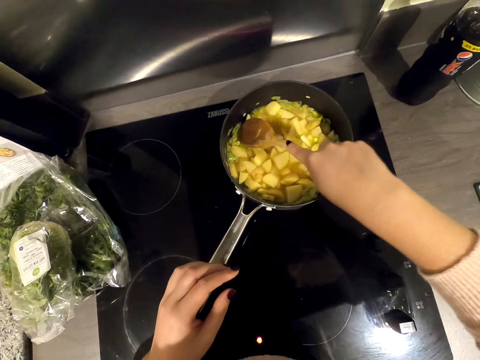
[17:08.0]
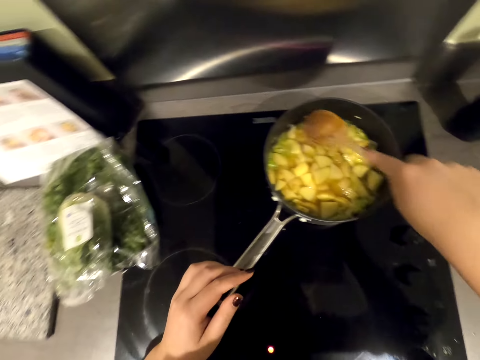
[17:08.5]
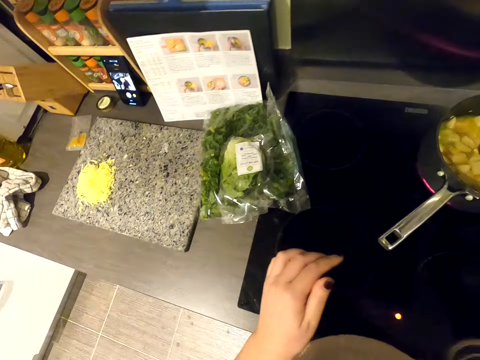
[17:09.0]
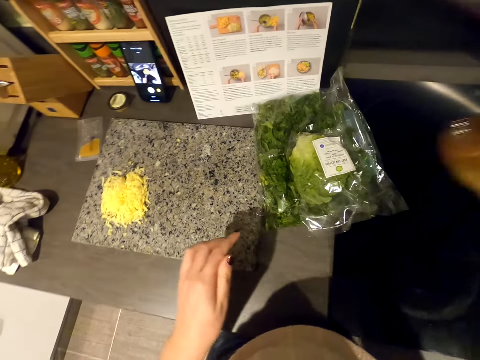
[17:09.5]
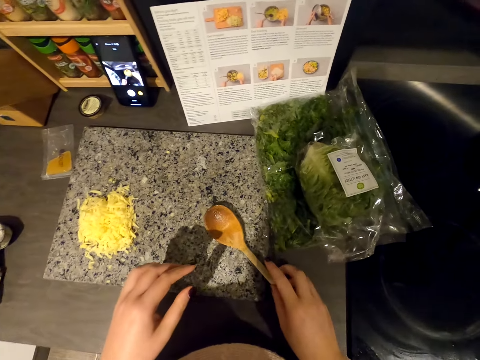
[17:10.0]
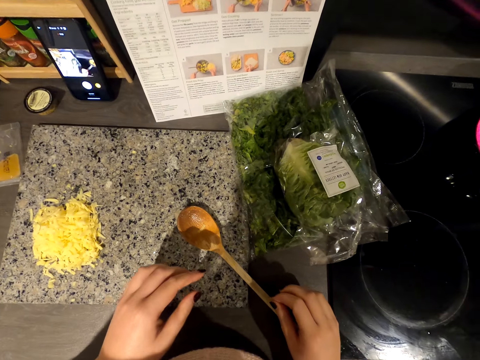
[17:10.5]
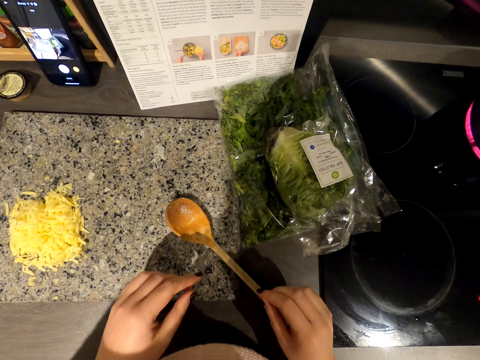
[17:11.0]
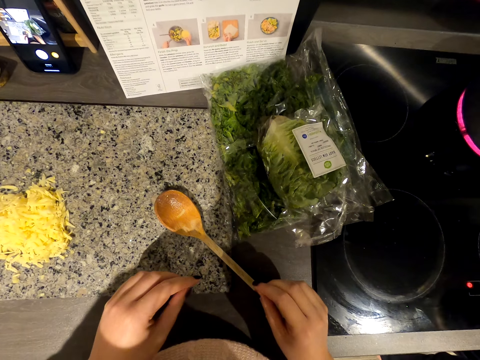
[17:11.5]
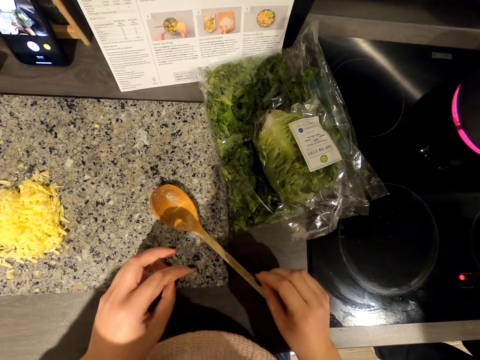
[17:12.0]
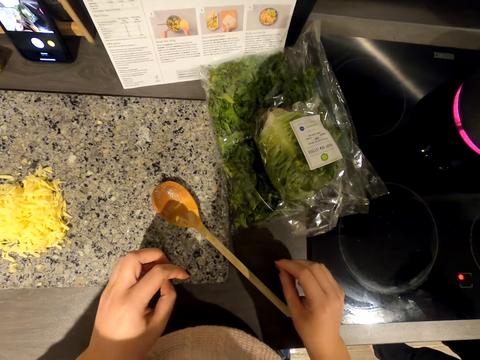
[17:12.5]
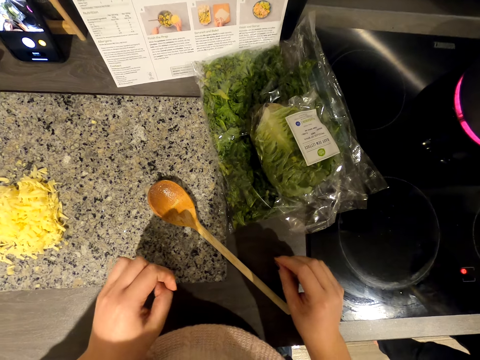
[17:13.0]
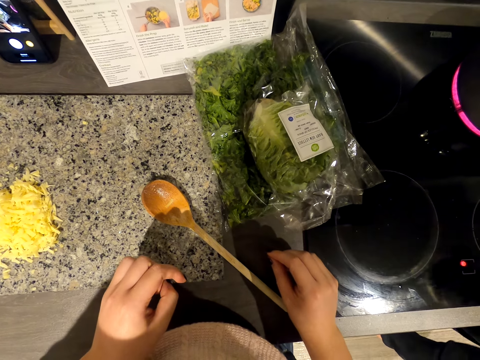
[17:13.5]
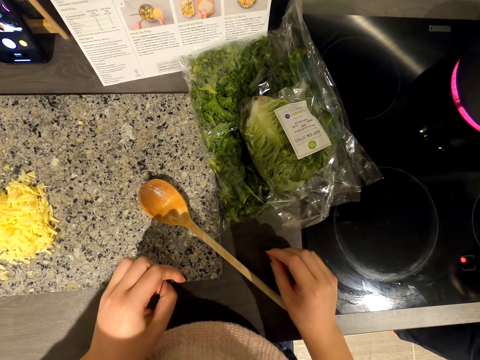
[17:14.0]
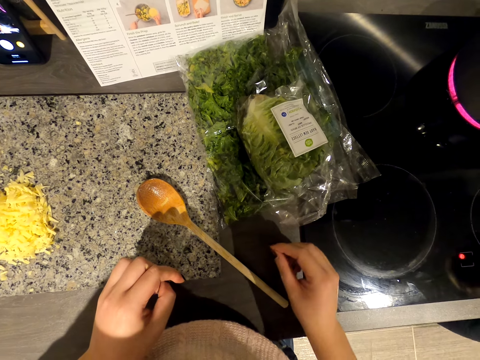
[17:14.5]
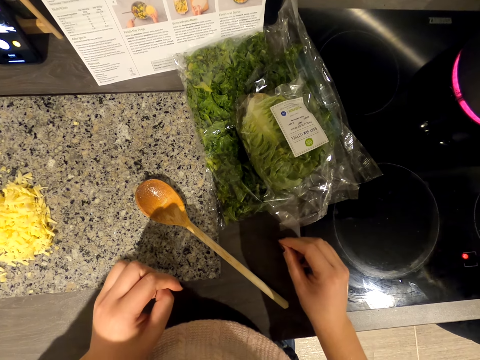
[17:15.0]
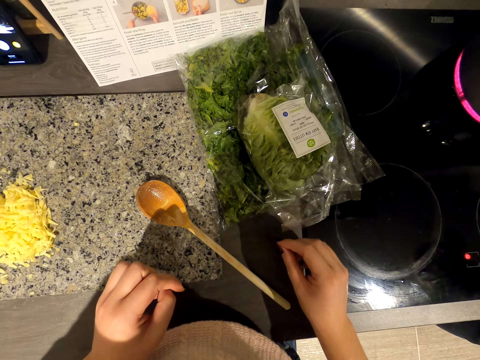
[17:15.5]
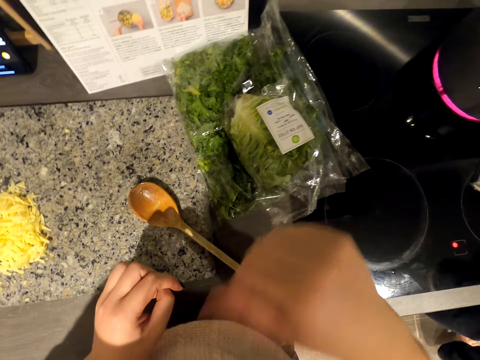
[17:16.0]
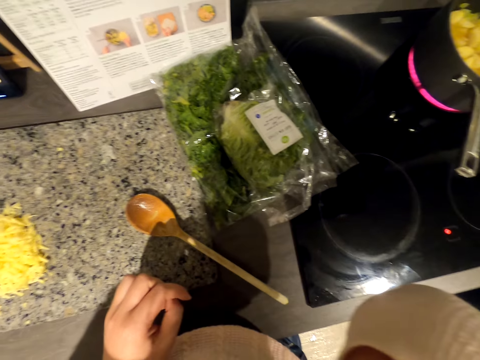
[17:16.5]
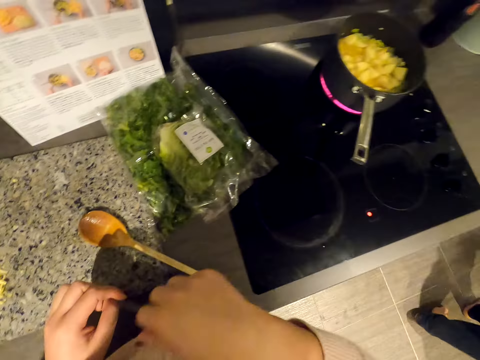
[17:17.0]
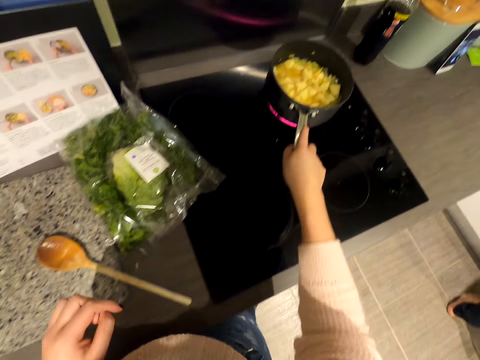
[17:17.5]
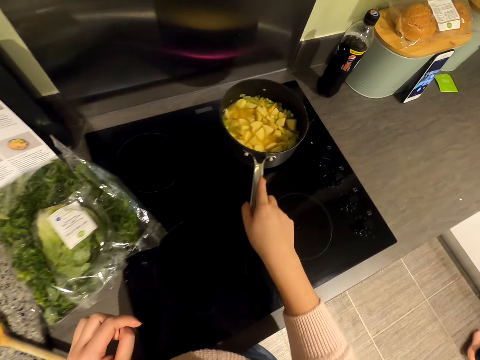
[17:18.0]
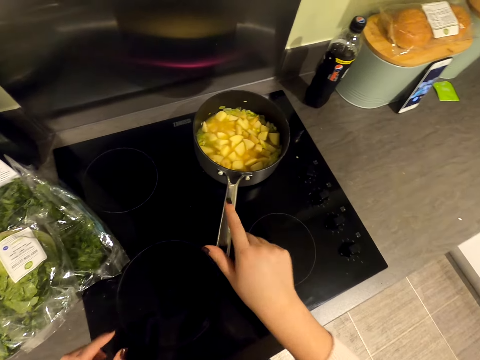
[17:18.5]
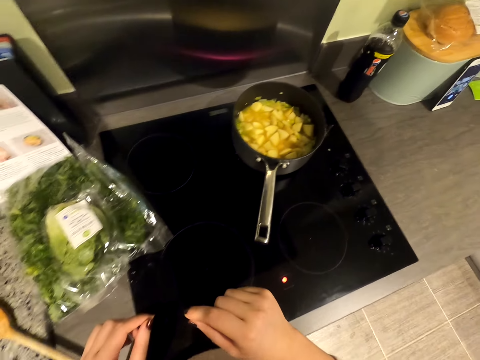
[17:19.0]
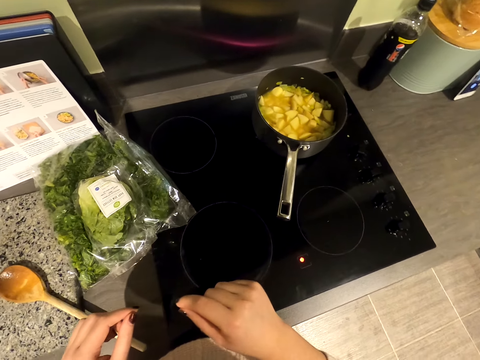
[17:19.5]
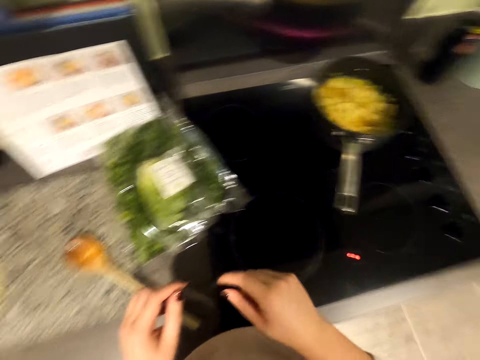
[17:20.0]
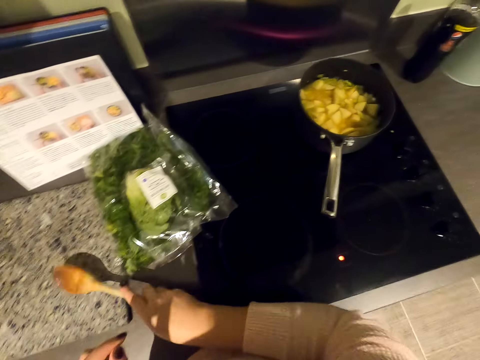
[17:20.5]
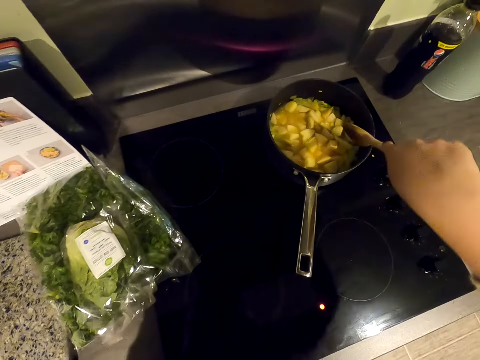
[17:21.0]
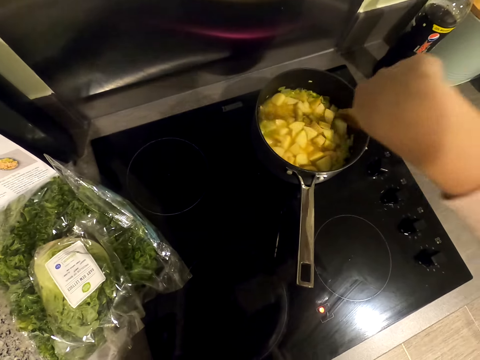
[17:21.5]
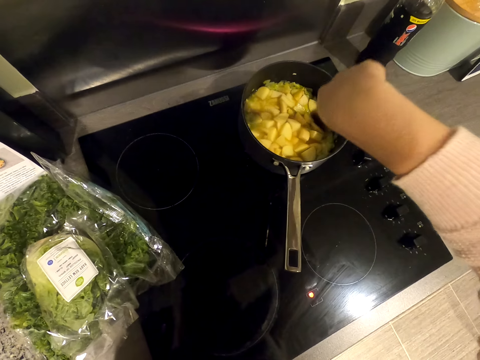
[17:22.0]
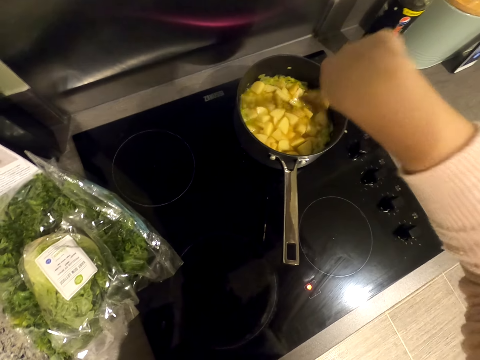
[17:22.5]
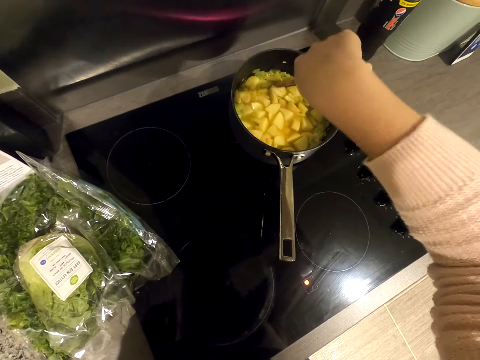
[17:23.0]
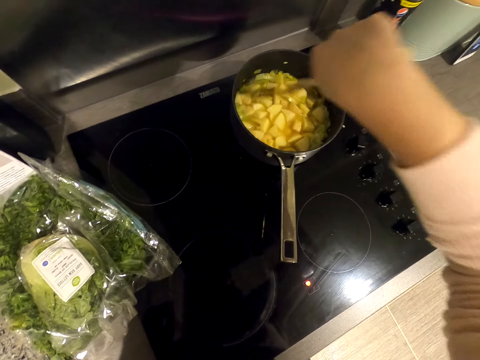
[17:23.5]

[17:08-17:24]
The camera wearer shakes the cooking stick. They put the cooking stick on the chopping board. They read the ingredients. They move the fingers. They rub the nose. They lift the right hand. A person walks in the kitchen. The camera wearer holds the cooking pan. They look at the food. They pick up the cooking stick. They stir the food in the cooking pot.

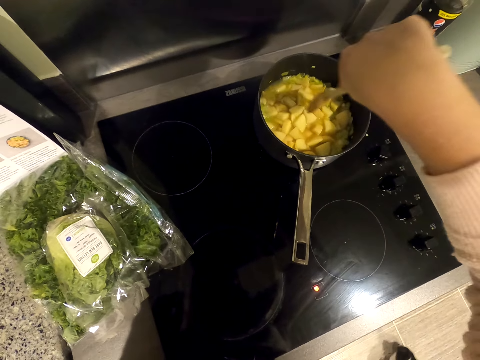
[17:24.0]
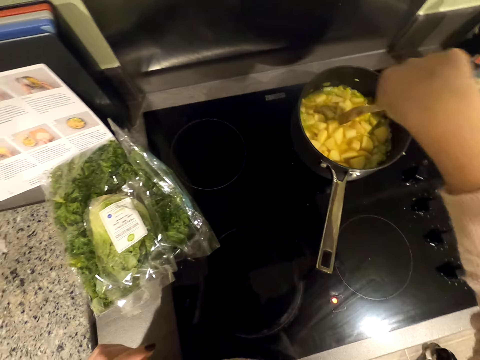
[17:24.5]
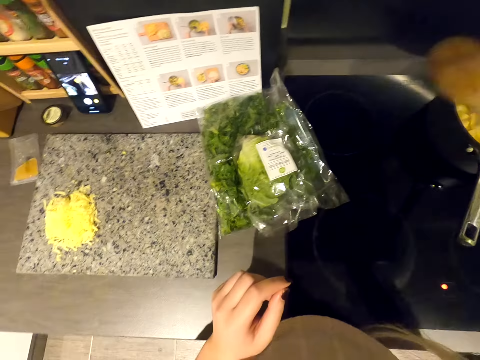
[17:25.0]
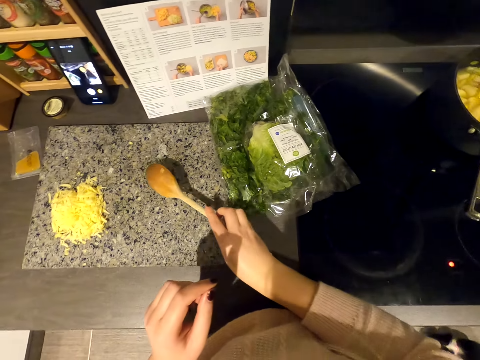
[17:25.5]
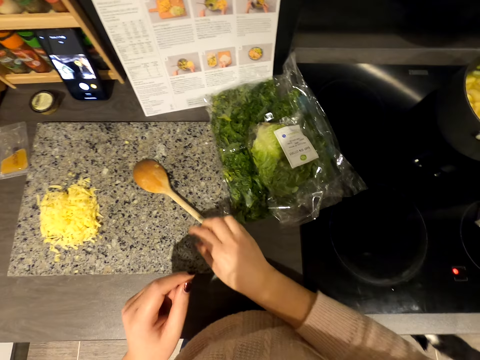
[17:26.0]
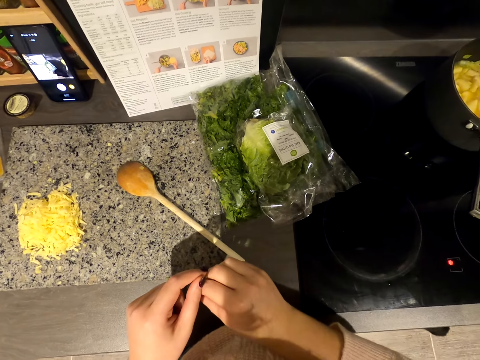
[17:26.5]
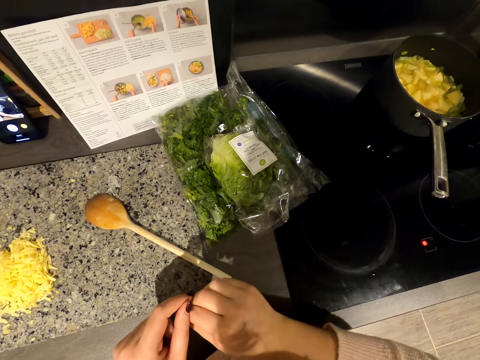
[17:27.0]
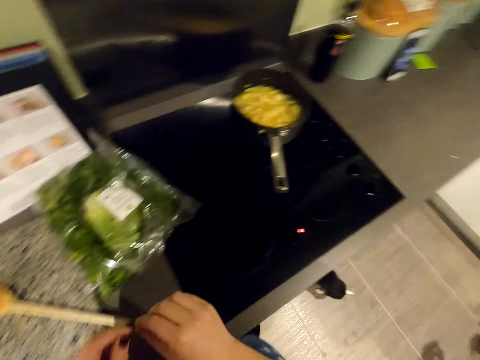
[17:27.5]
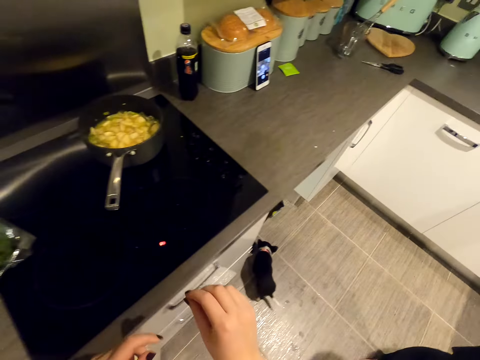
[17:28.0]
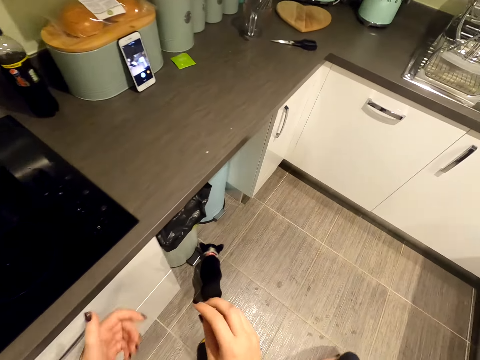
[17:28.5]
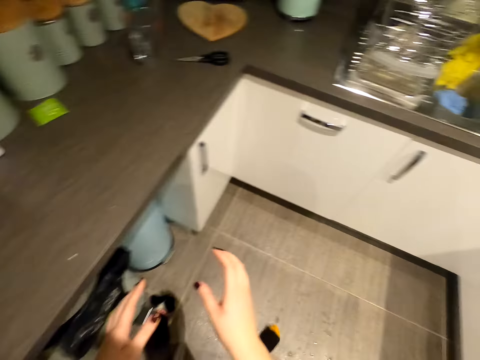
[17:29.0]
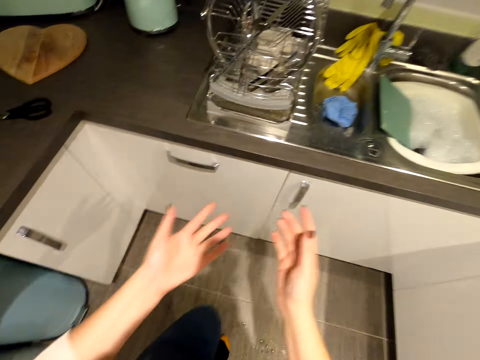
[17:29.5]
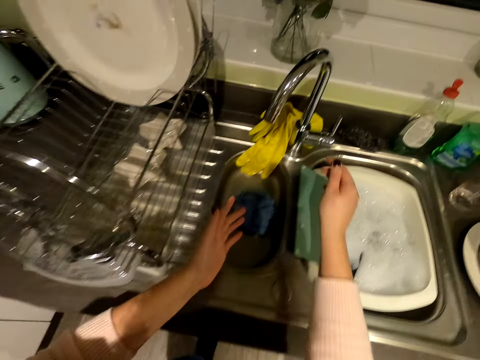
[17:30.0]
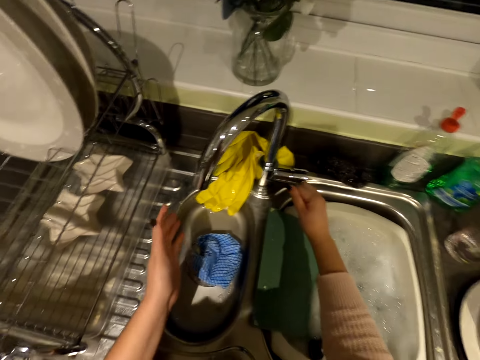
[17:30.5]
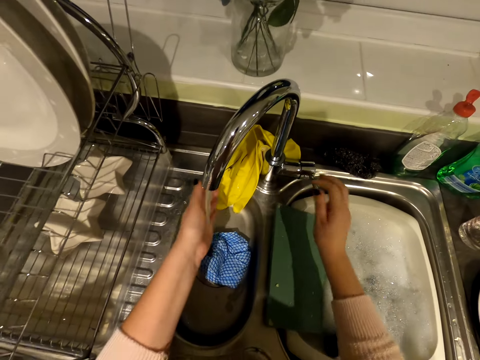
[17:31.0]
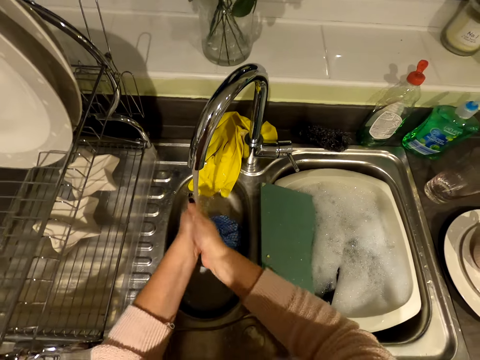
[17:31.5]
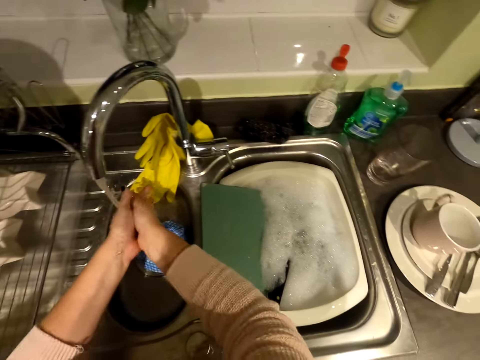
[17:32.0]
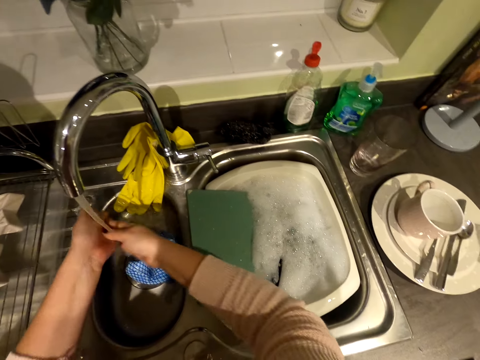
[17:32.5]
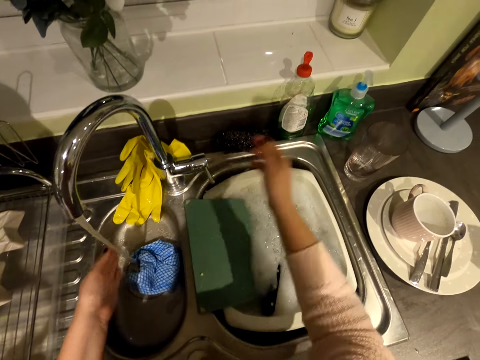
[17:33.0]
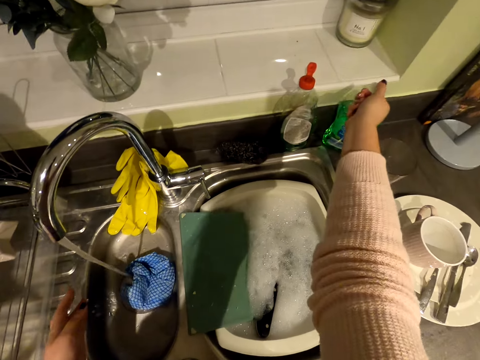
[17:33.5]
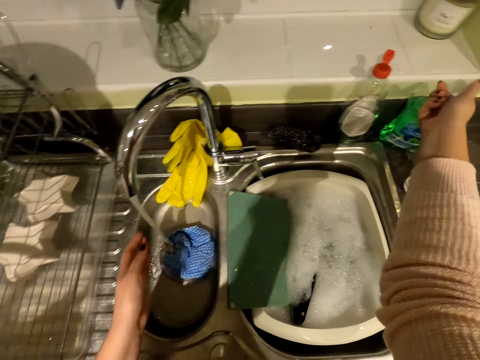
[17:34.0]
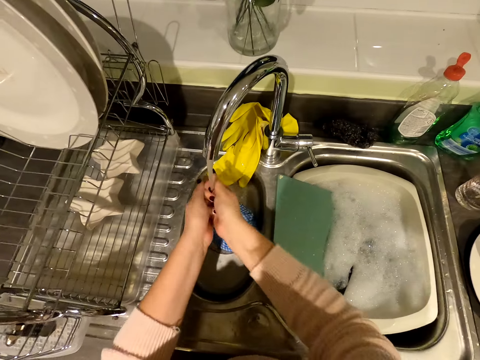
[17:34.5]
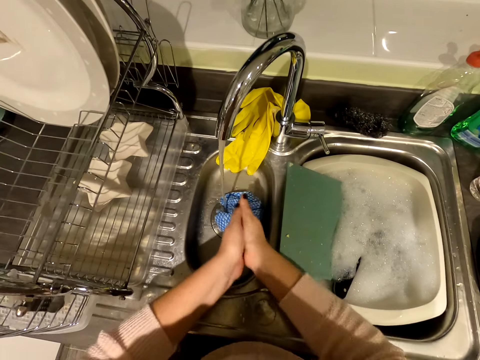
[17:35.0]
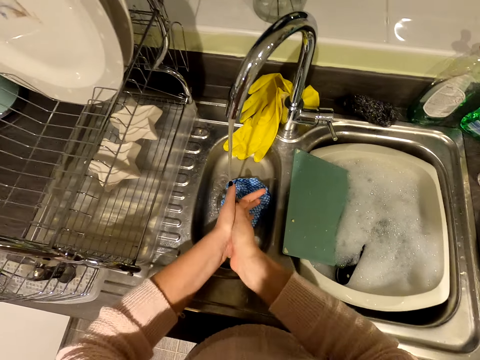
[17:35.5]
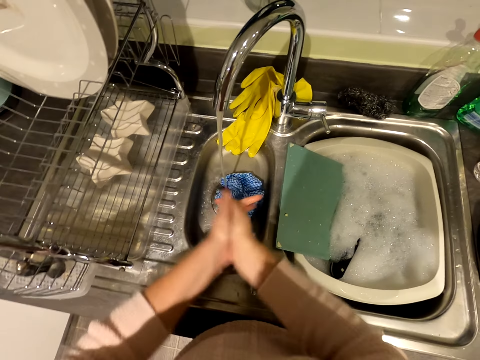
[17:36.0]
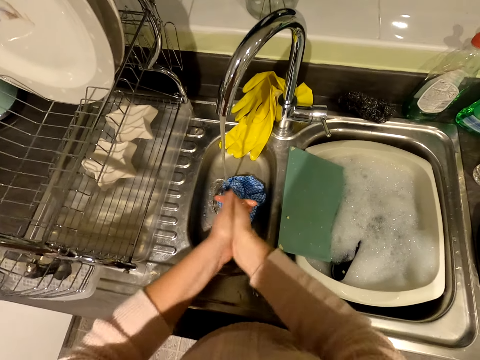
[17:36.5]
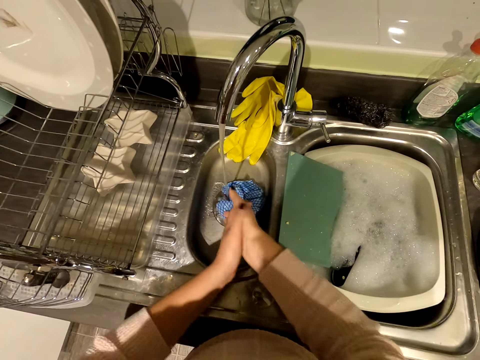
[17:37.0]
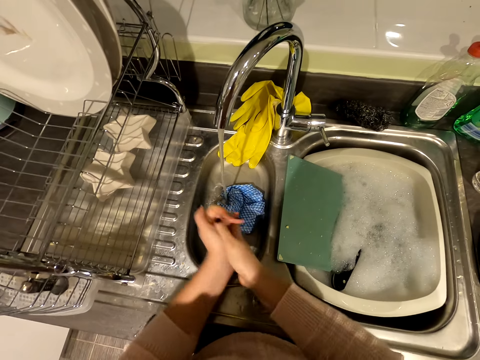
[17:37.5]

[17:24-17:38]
The camera wearer puts the cooking stick on the chopping board. They walk towards the sink. They open the water tap. They wash the hands. They press soap in the hand. They wash the hands.
